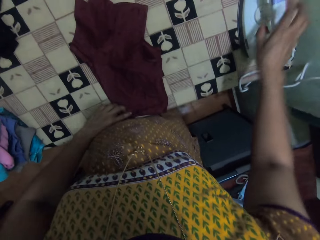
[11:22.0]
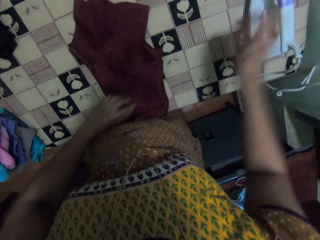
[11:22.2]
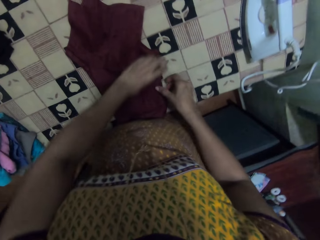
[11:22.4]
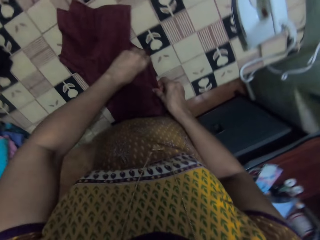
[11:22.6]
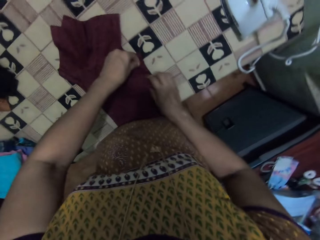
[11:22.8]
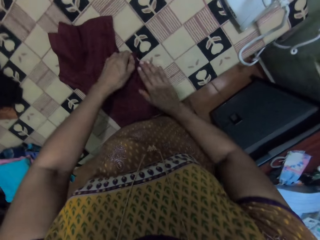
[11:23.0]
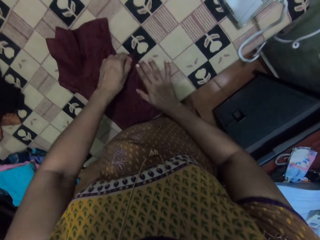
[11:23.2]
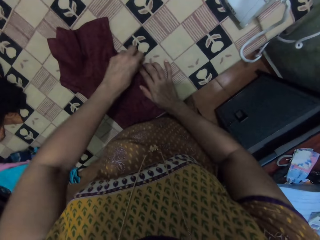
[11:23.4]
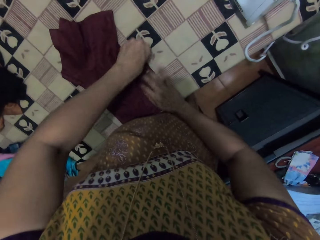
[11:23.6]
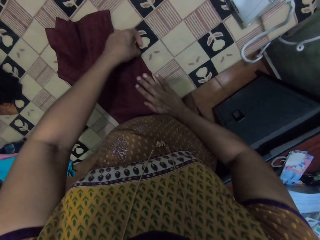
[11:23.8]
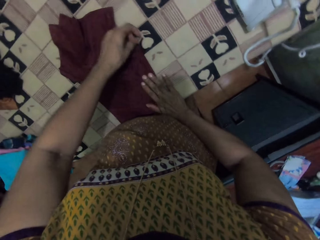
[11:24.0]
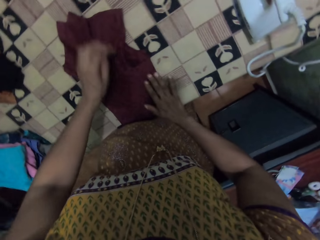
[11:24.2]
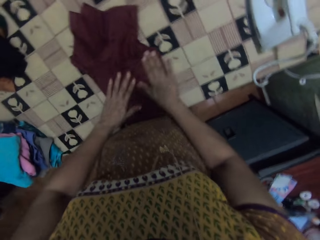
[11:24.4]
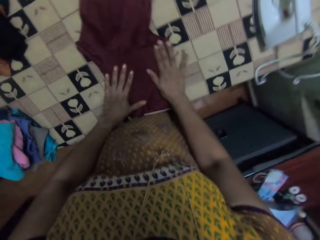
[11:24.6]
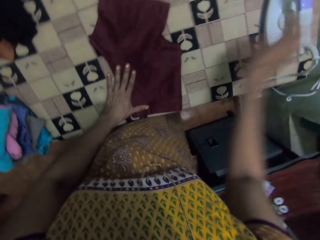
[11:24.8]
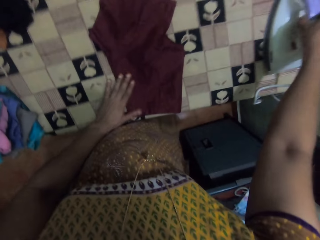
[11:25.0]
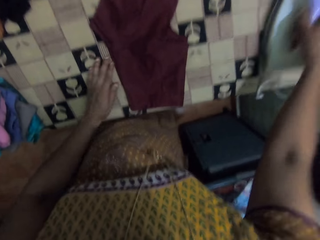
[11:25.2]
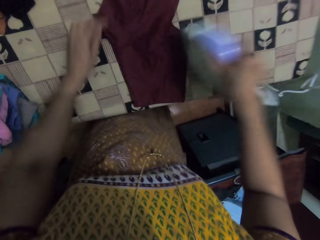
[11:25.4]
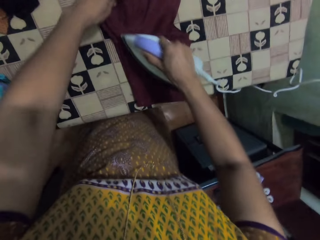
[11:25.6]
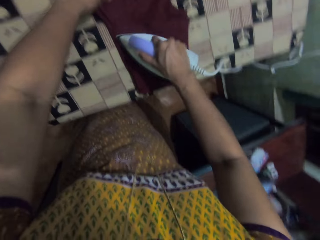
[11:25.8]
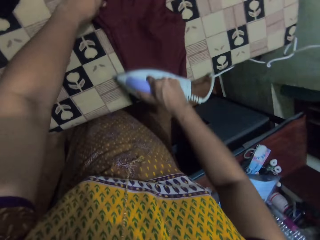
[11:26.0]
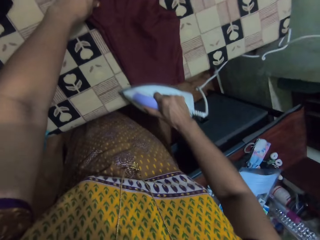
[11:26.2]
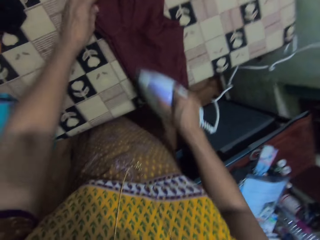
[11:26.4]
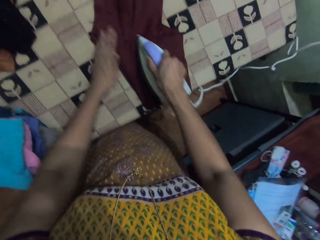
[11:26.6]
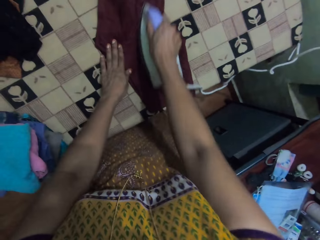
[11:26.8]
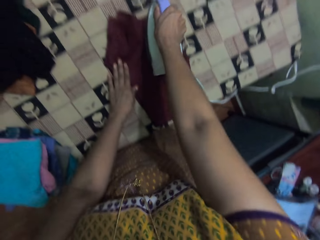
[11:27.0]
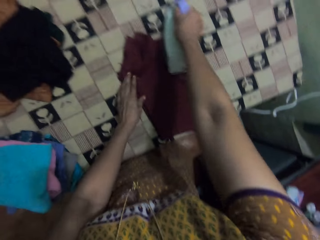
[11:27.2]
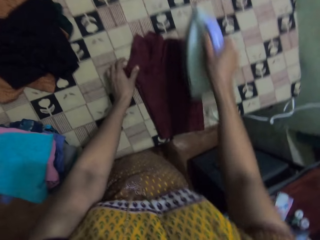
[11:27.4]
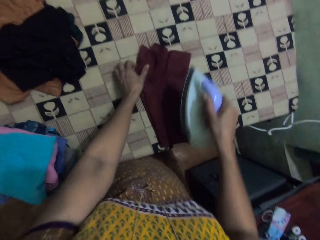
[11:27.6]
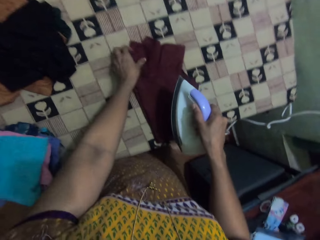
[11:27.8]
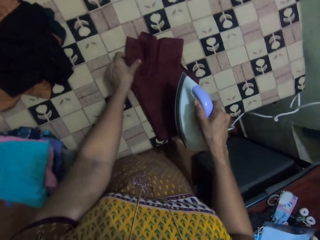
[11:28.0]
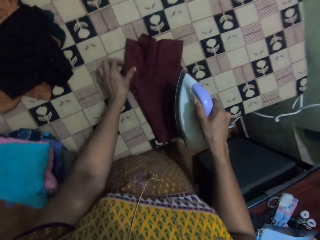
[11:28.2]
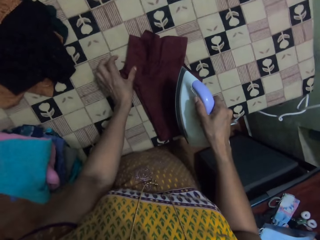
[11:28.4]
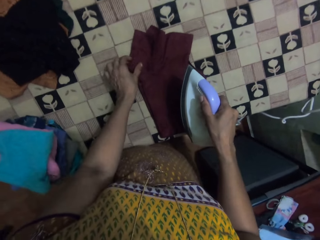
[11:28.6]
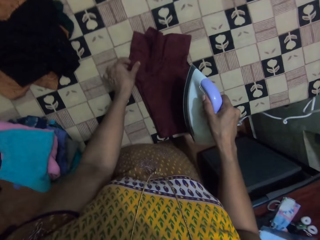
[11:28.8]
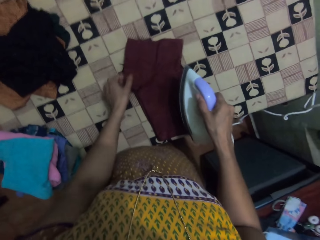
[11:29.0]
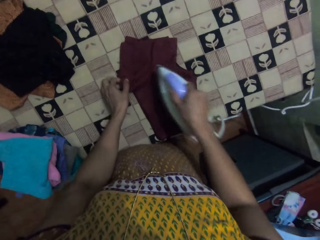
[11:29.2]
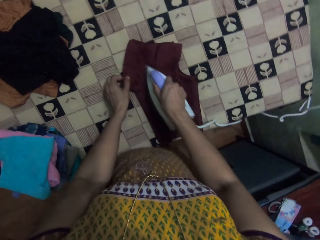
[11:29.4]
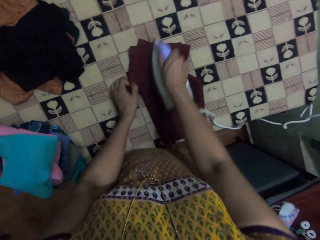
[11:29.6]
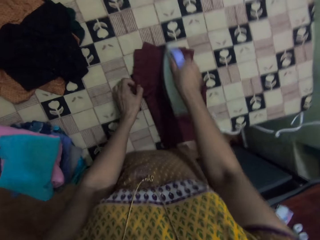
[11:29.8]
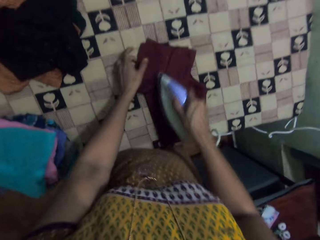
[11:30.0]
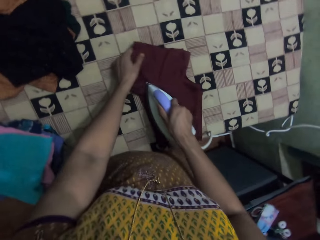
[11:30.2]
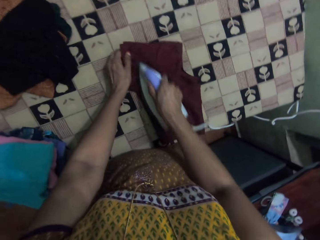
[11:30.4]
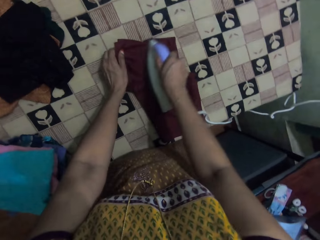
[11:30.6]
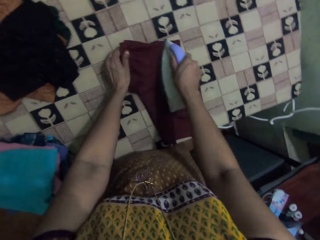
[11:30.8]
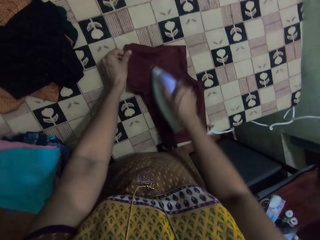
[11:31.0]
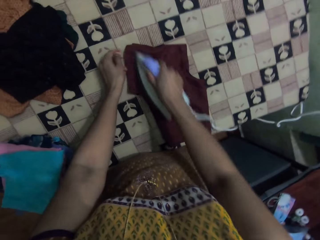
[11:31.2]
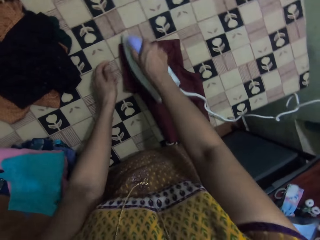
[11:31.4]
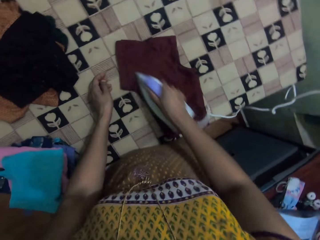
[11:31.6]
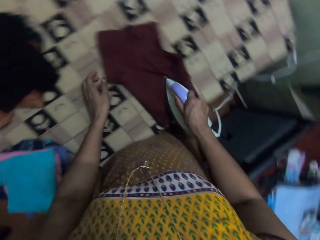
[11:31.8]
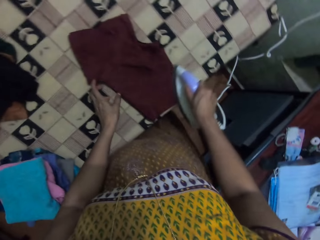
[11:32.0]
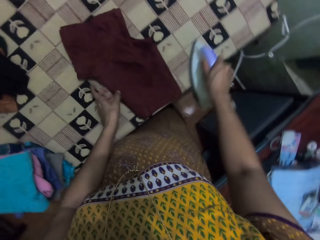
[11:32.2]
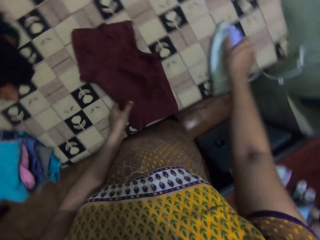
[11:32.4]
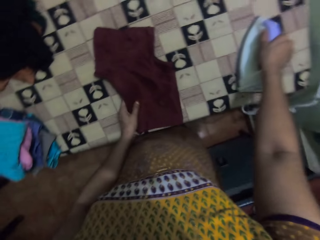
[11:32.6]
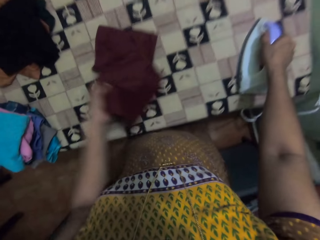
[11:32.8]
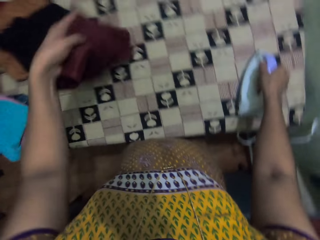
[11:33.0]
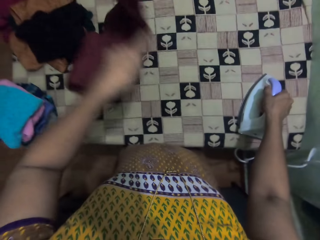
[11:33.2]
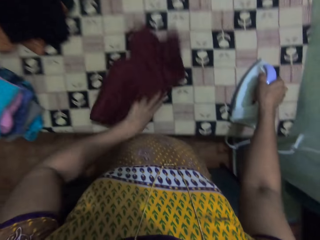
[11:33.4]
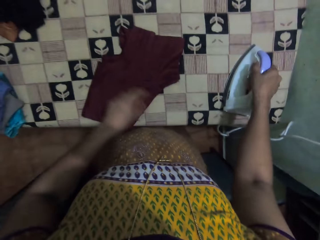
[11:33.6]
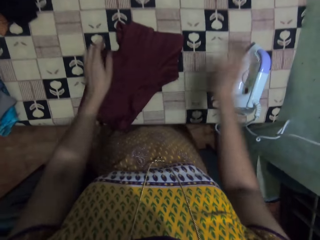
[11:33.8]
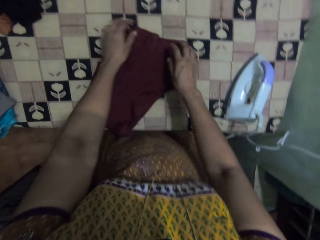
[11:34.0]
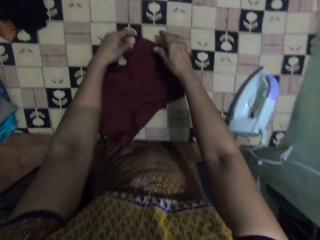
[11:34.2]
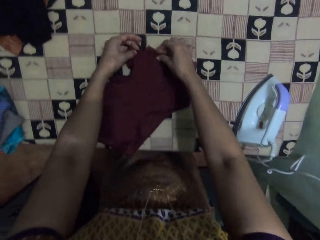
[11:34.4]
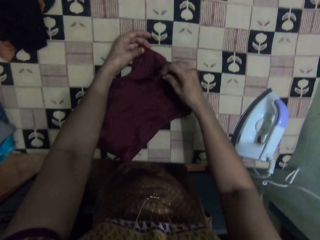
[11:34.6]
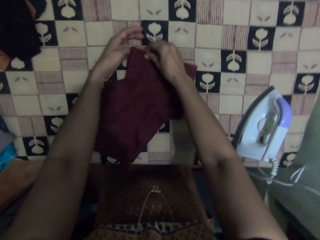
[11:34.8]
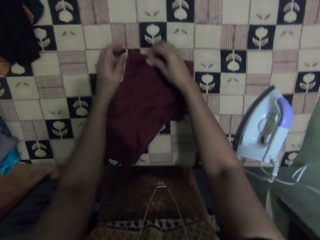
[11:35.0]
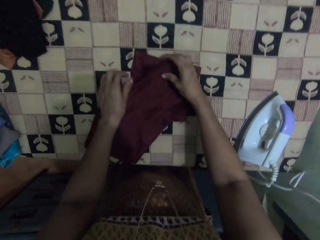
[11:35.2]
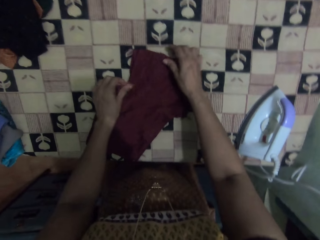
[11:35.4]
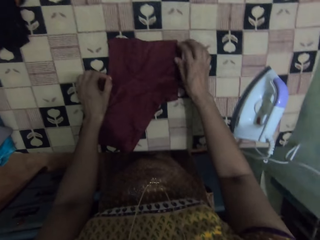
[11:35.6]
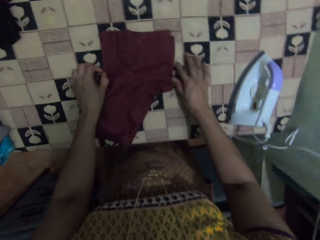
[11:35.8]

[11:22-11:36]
The camera wearer picks up the iron. They iron the cloth. They put the iron on the table. They hold the cloth with the left hand. They turn the cloth.

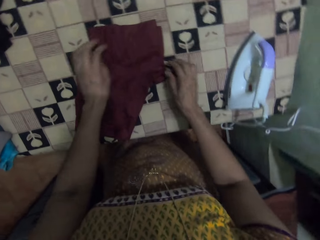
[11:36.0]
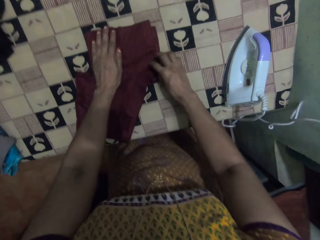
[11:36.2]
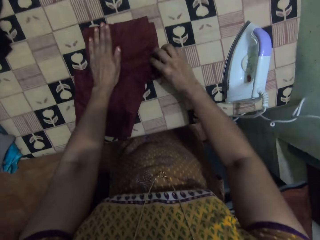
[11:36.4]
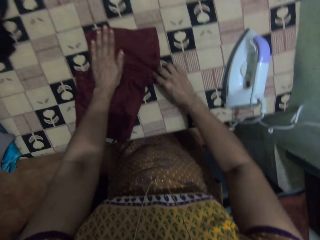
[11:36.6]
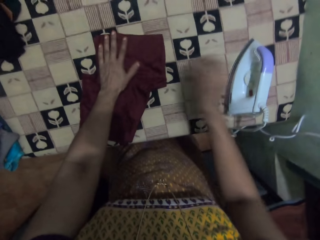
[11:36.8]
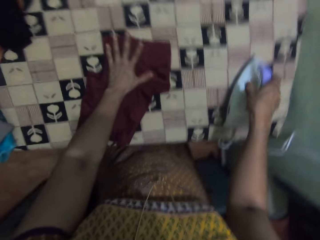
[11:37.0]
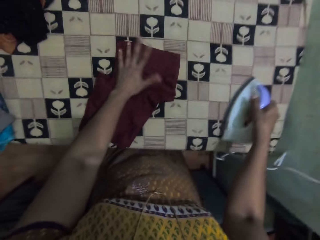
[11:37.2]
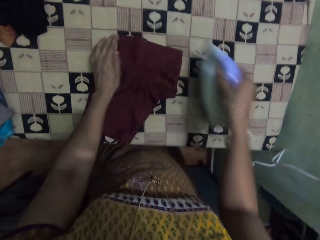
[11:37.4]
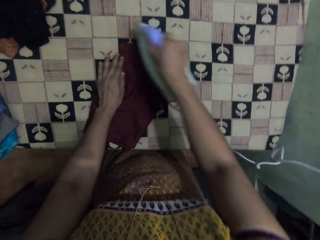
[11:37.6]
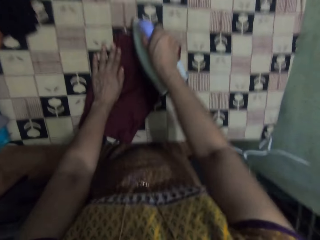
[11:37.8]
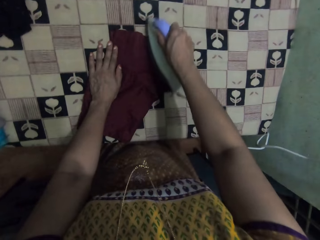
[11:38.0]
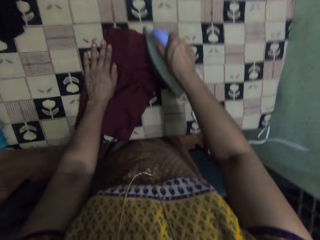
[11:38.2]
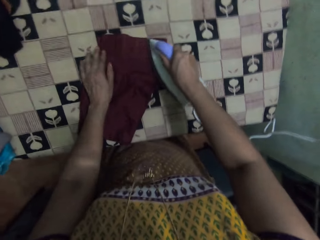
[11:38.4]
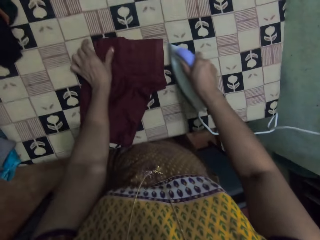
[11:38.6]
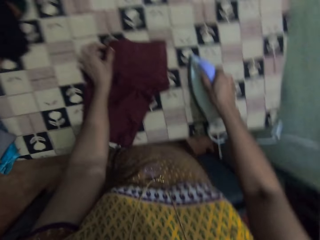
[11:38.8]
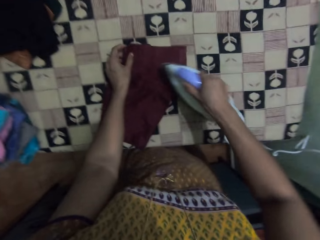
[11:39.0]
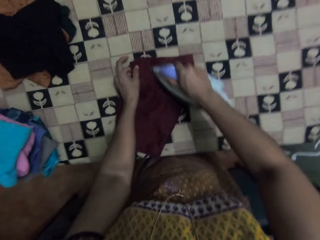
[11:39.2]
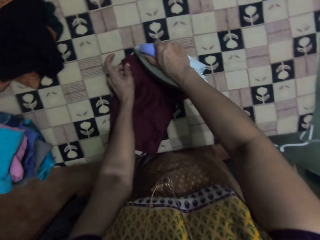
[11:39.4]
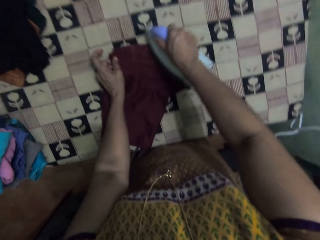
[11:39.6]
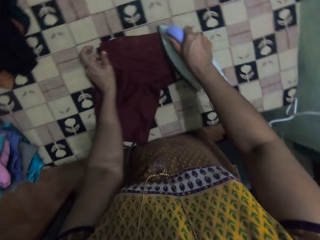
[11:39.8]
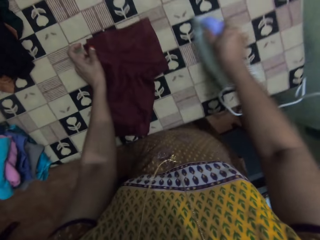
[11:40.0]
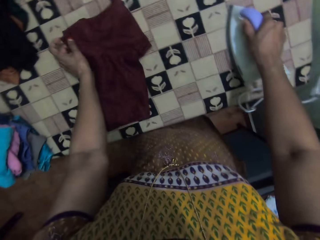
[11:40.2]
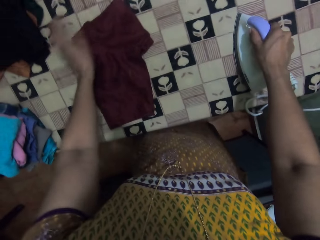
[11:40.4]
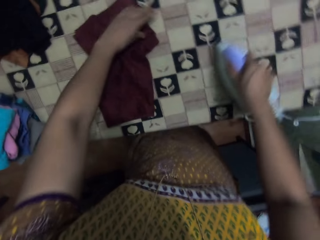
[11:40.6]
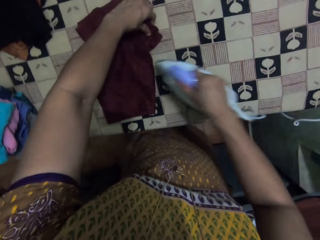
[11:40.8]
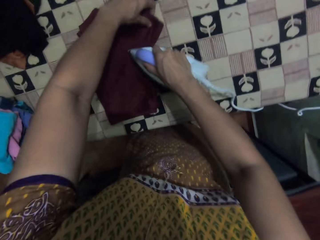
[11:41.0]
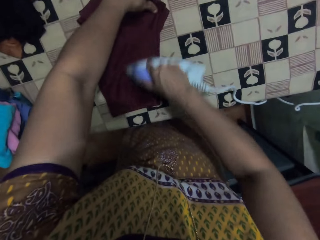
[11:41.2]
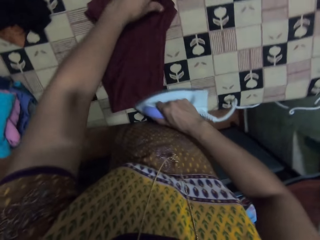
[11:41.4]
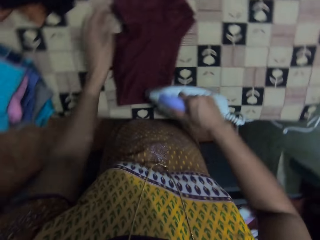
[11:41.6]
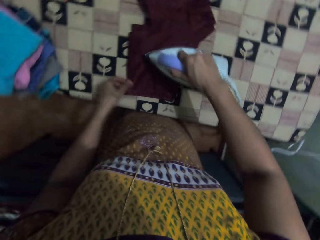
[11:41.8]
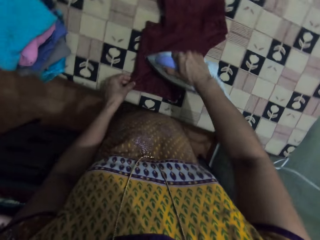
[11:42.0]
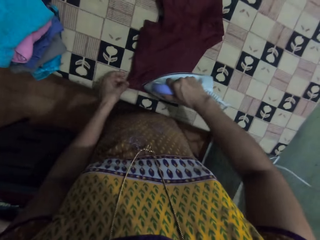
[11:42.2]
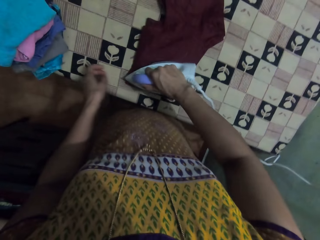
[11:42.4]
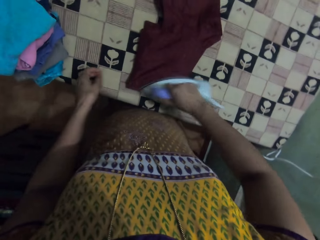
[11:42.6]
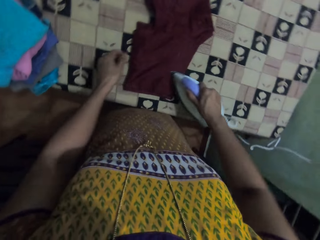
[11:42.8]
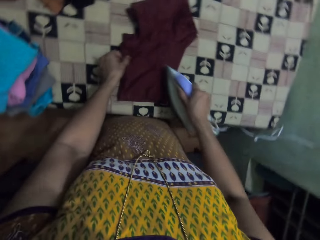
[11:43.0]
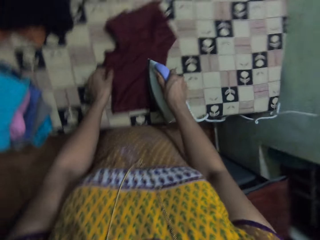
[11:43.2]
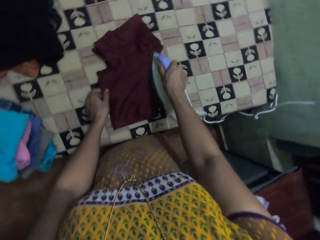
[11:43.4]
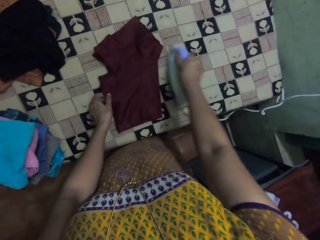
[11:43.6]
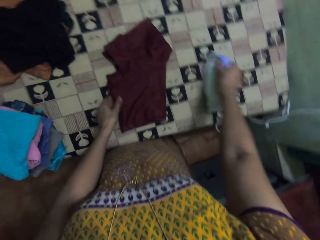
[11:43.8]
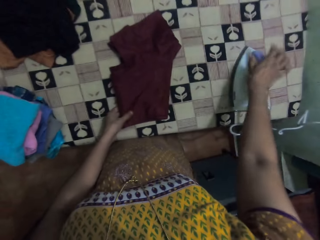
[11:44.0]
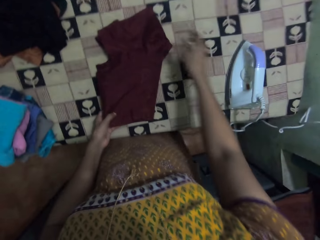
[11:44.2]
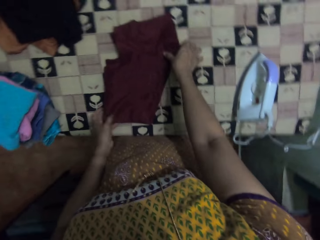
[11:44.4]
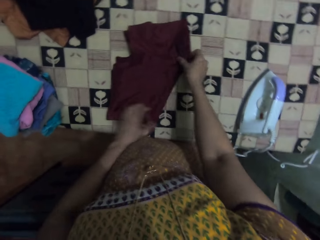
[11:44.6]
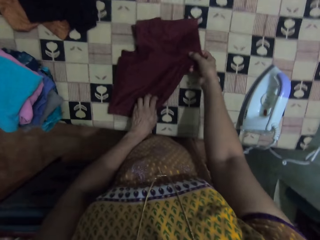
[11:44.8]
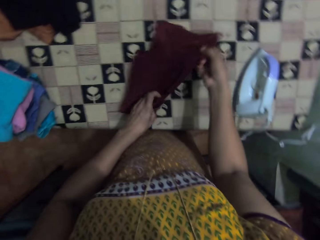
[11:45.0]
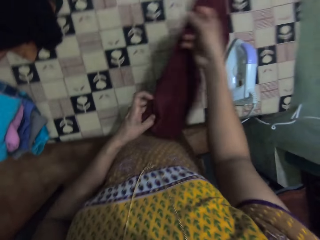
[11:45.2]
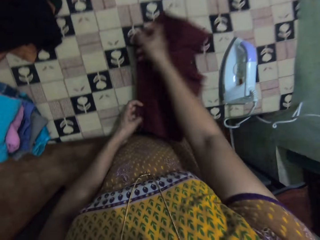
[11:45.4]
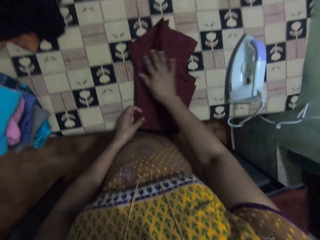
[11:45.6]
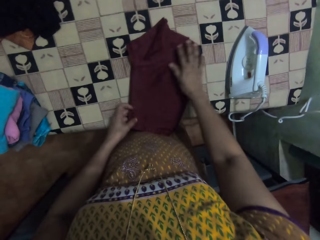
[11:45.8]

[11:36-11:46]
The camera wearer picks up the iron. They iron the cloth. They put the iron on the table.
